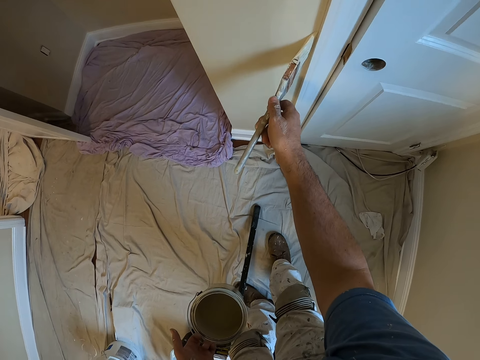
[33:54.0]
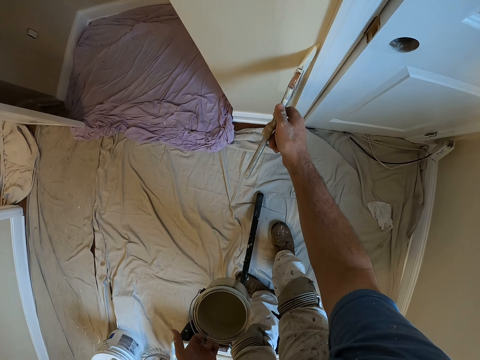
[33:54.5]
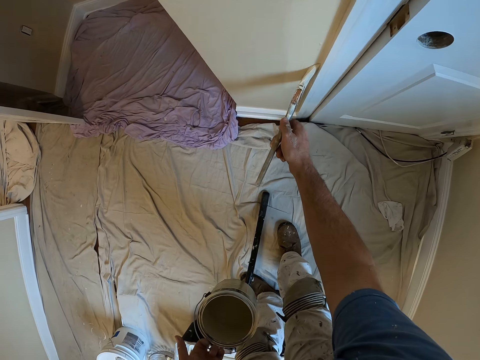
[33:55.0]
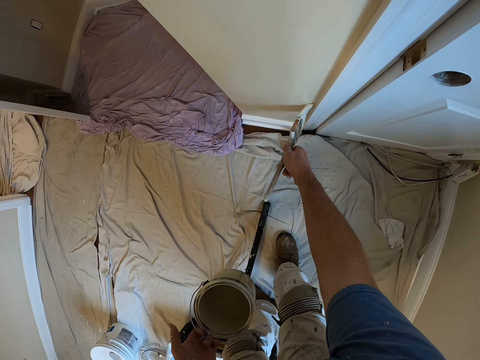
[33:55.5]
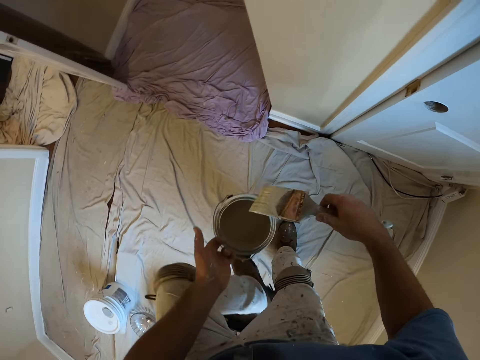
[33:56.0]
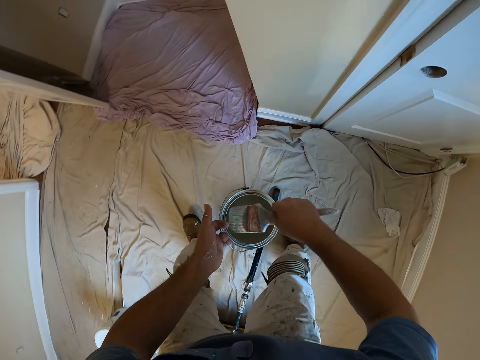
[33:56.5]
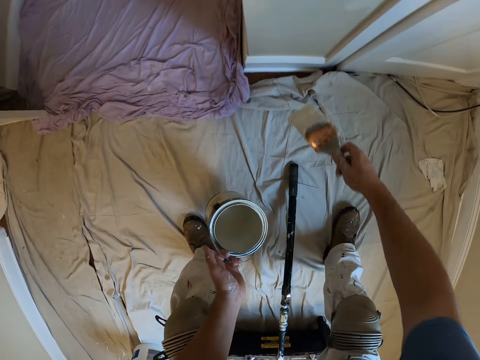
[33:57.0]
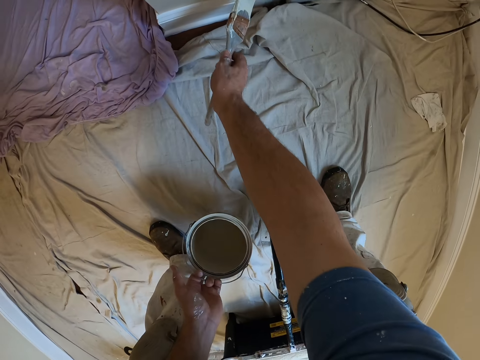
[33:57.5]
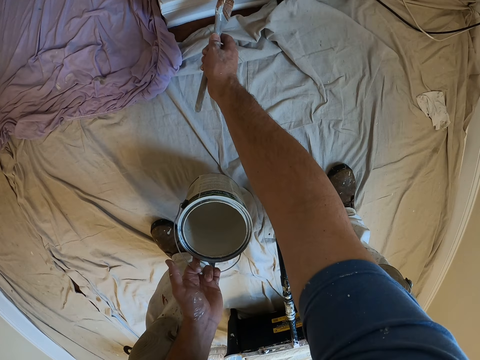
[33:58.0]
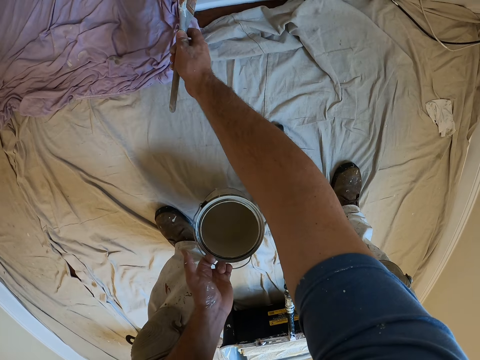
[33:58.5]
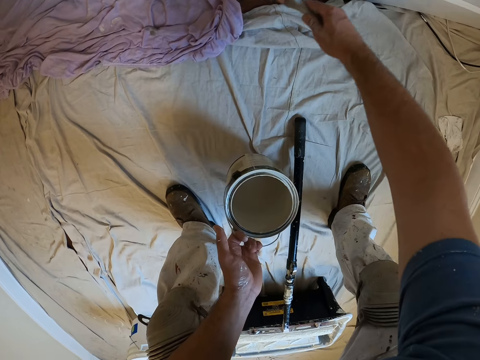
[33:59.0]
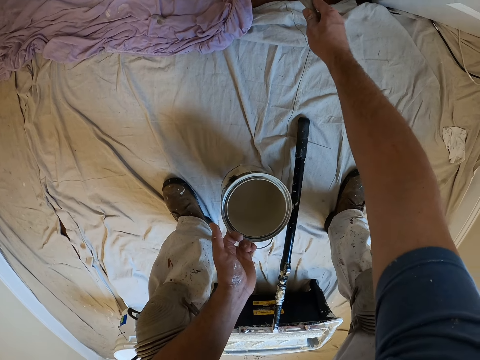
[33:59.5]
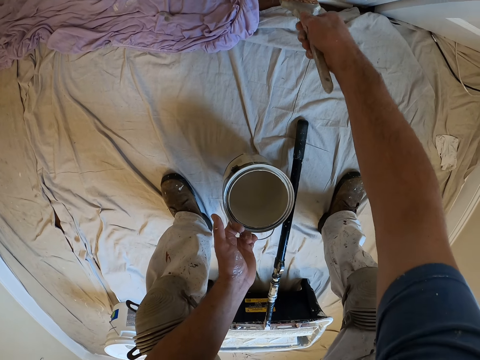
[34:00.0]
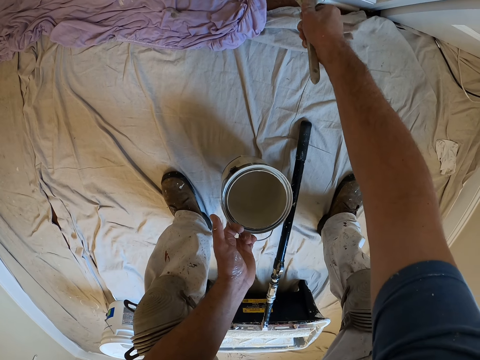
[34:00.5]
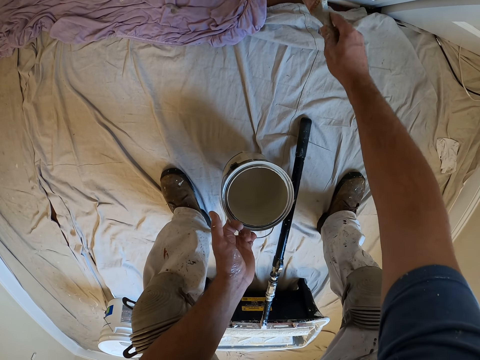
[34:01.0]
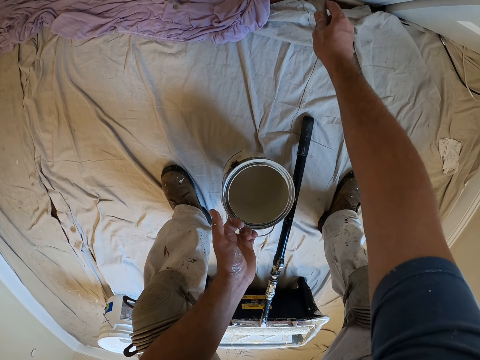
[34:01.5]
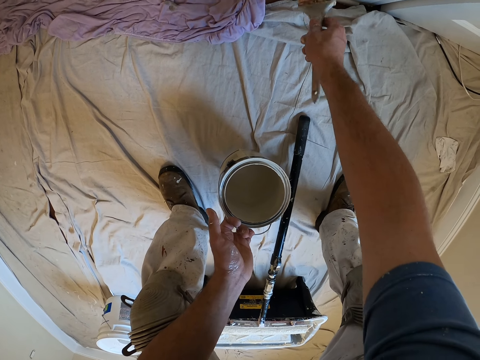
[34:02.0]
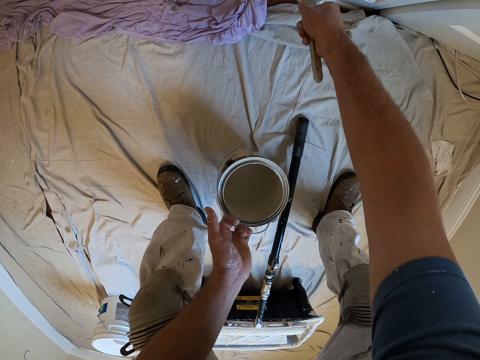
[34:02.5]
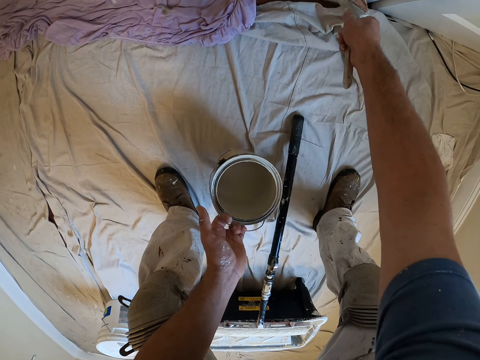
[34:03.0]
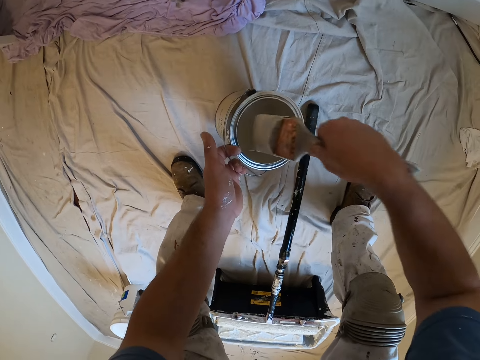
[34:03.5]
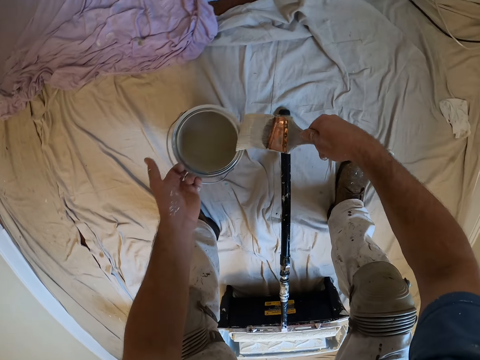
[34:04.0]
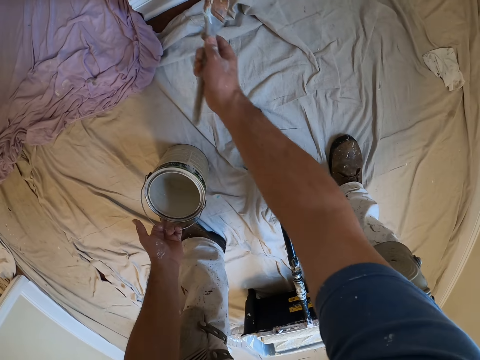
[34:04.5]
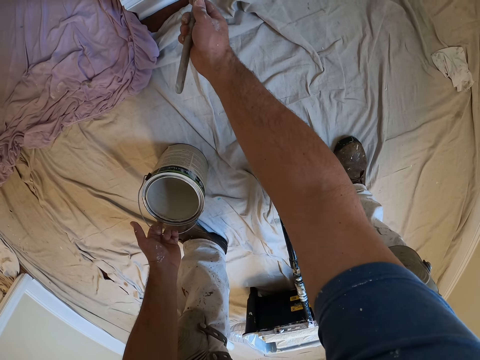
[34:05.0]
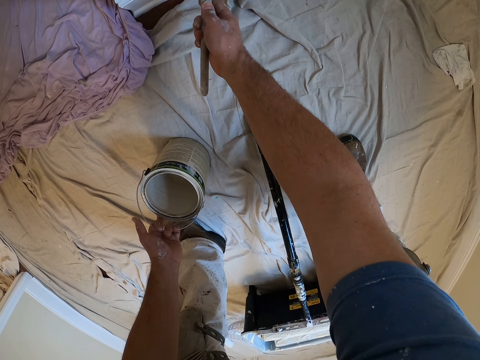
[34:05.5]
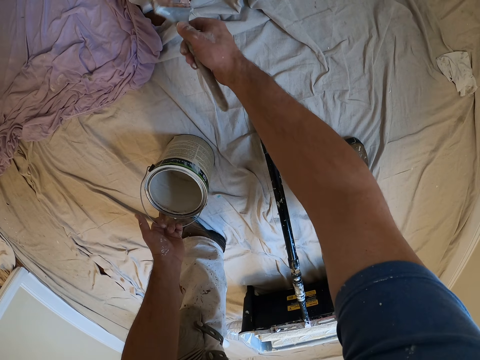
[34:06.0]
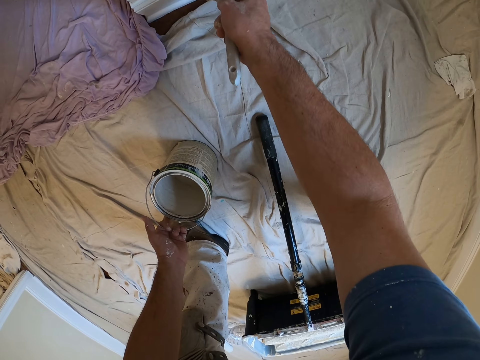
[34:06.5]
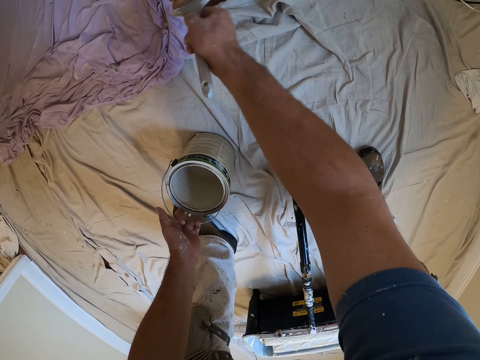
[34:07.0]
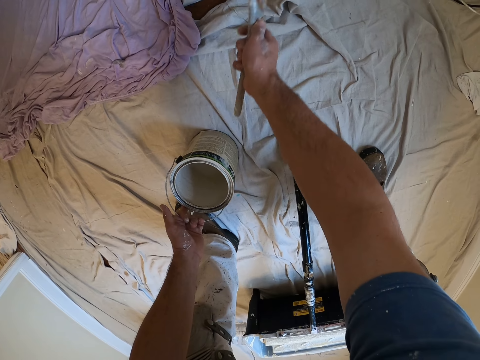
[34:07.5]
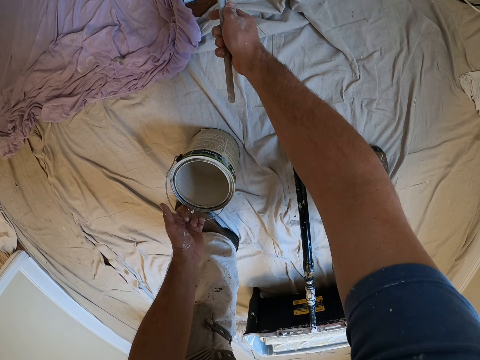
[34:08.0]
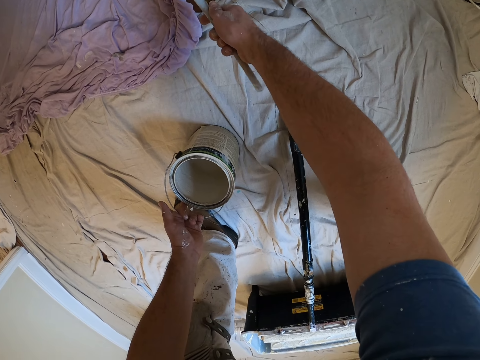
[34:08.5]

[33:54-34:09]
The camera wearer dips the brush in his right hand into the paint container in his left hand. He paints the wall using the paintbrush. He dips the brush in his right hand into the paint container in his left hand. He paints the wall using the paintbrush.

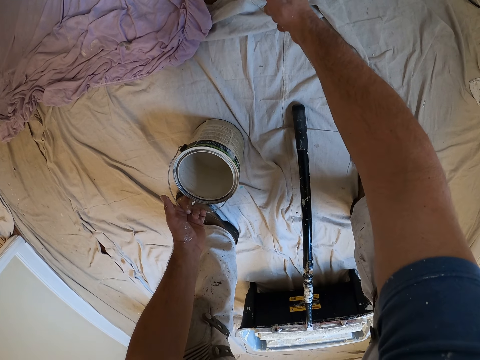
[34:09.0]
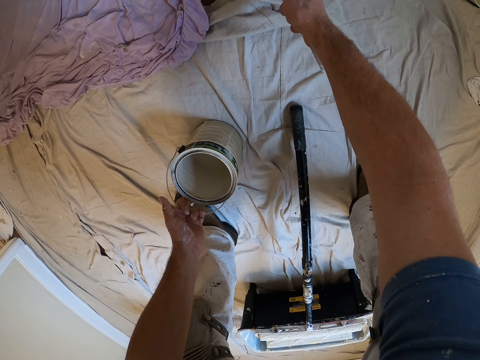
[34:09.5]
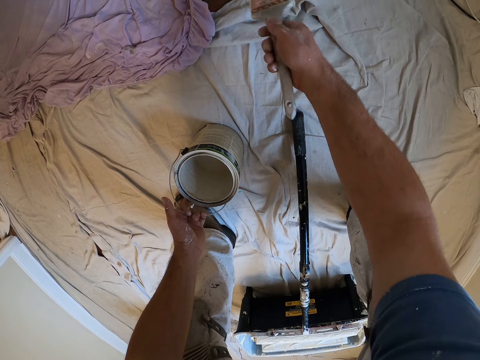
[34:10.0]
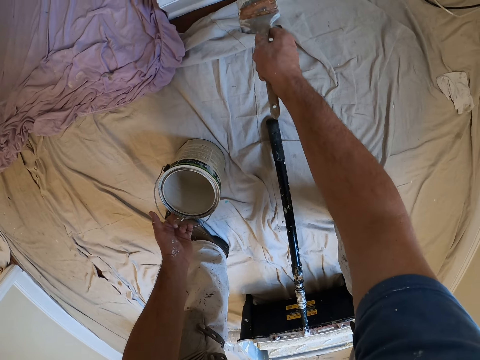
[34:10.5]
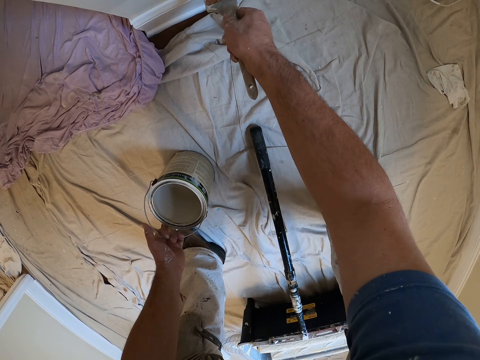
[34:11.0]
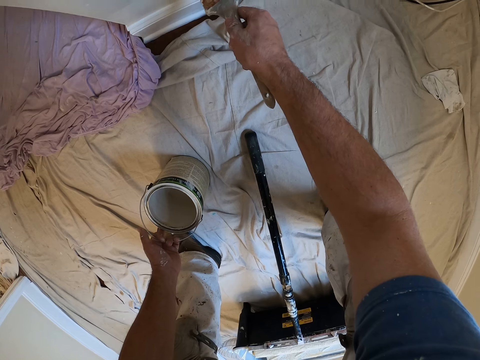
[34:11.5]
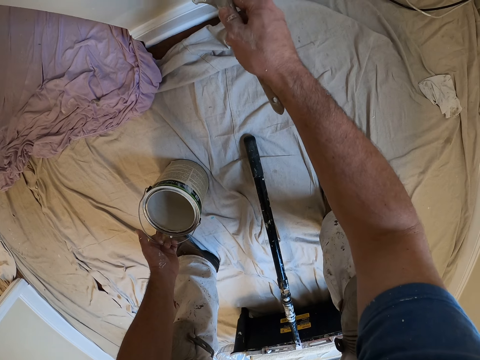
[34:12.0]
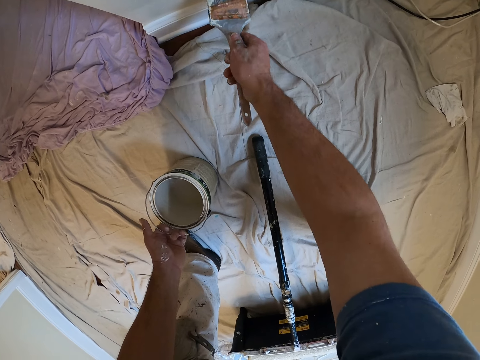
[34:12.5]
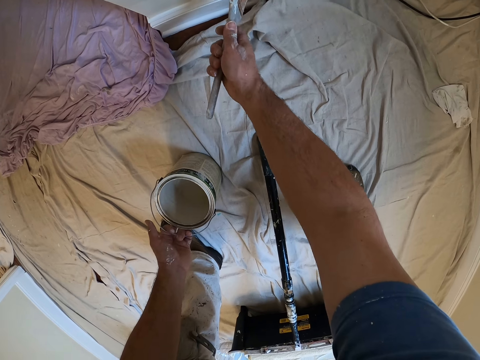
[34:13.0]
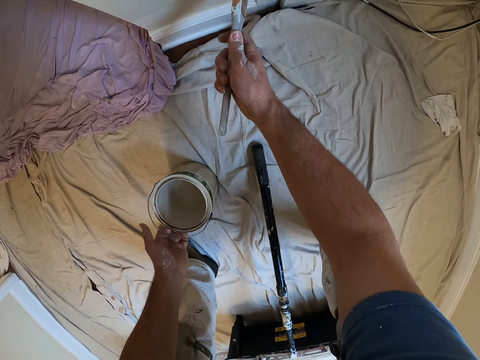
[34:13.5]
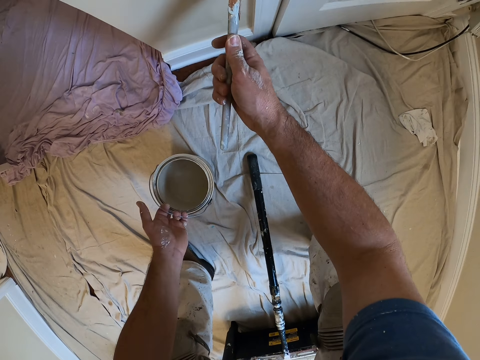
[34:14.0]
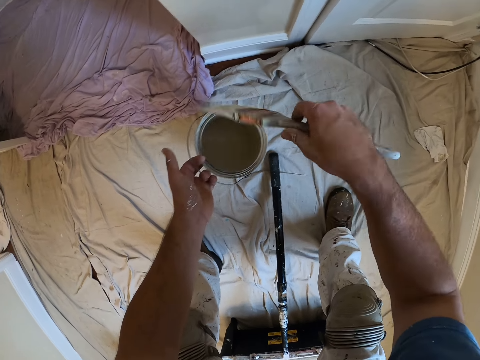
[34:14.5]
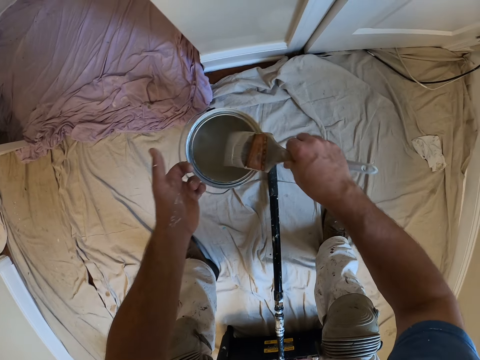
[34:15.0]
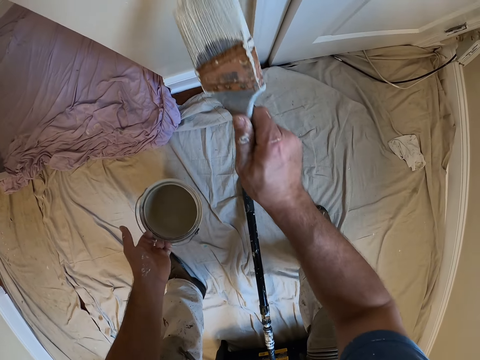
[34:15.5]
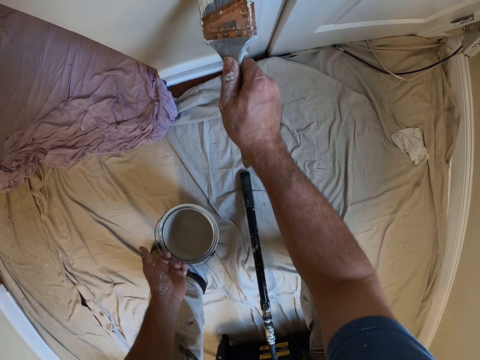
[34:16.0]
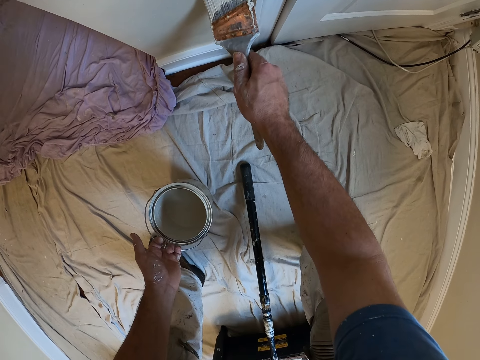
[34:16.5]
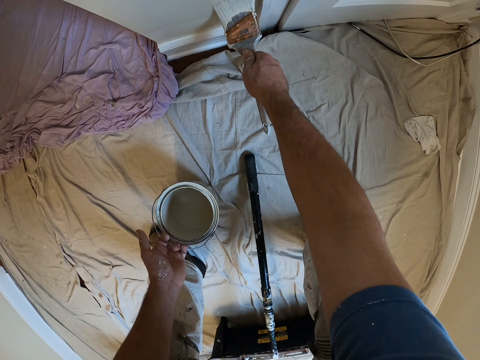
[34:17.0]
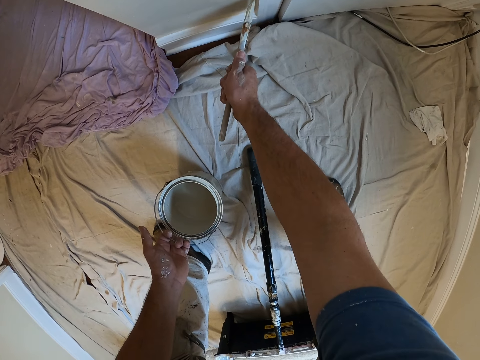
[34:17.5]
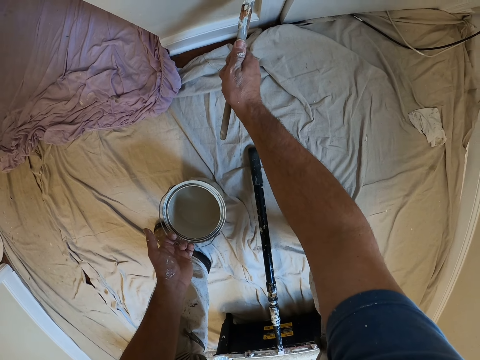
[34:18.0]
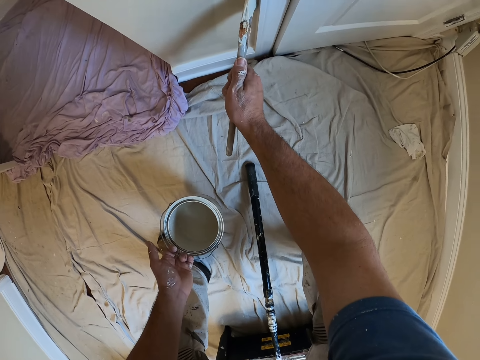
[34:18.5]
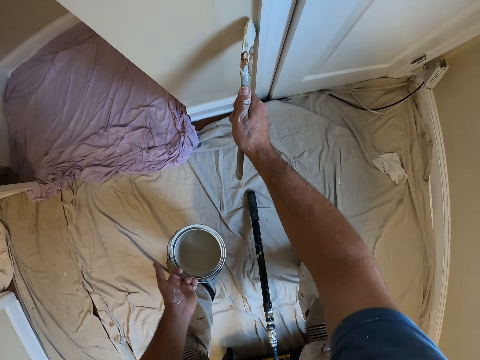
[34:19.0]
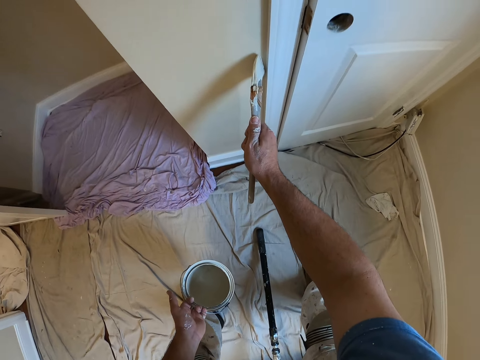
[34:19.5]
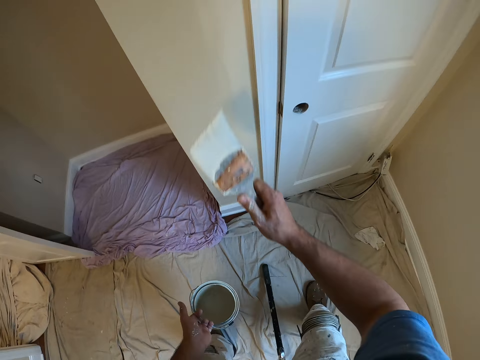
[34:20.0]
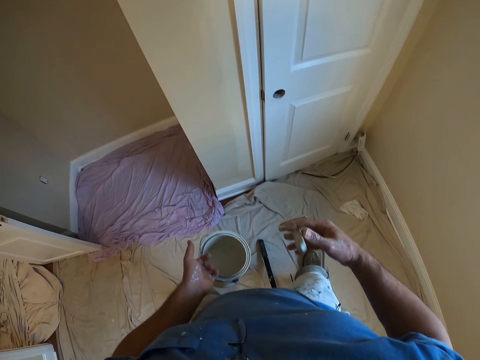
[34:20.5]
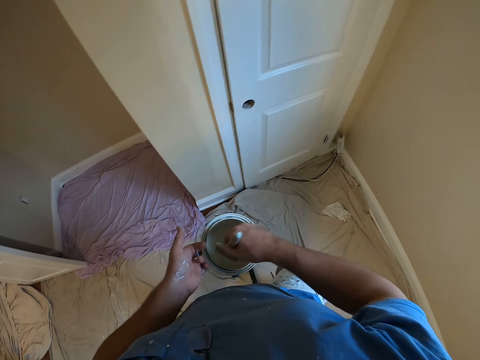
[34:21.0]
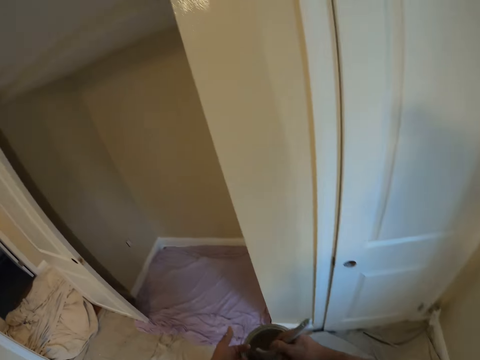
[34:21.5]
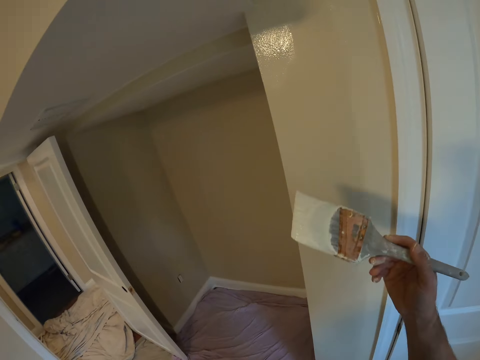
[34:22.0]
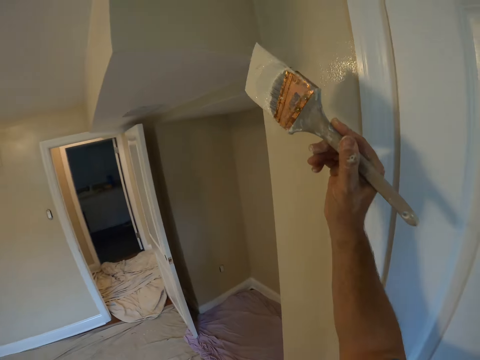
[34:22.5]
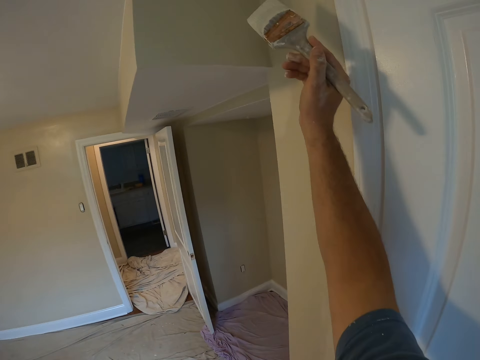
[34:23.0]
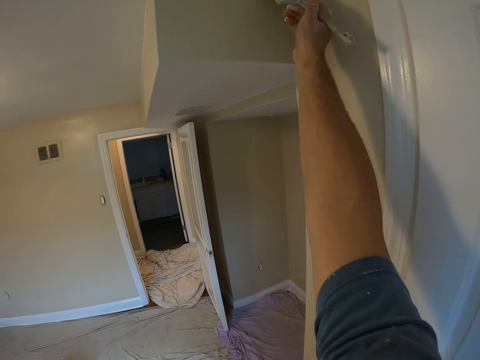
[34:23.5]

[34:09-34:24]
The camera wearer dips the brush in his right hand into the paint container in his left hand. He paints the wall using the paintbrush. He dips the brush in his right hand into the paint container in his left hand. He paints the wall using the paintbrush.
